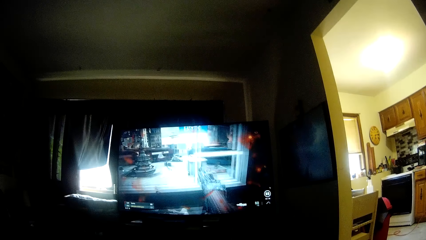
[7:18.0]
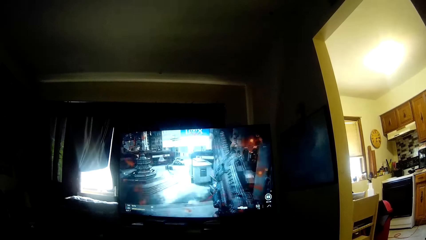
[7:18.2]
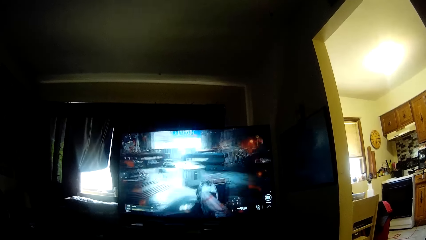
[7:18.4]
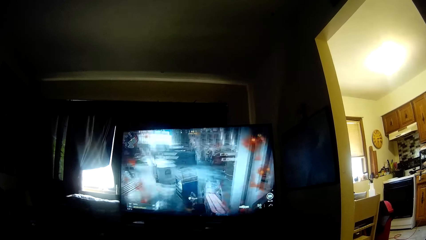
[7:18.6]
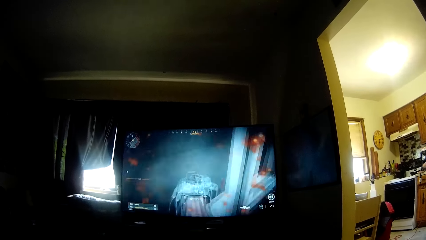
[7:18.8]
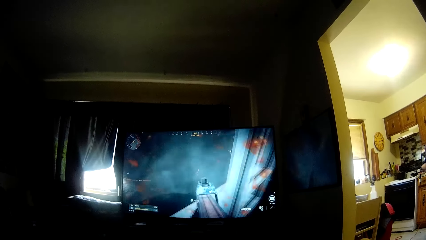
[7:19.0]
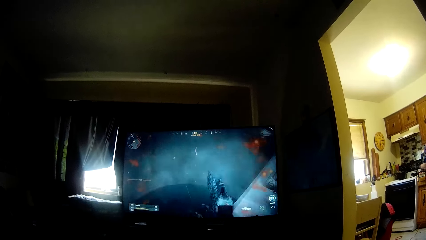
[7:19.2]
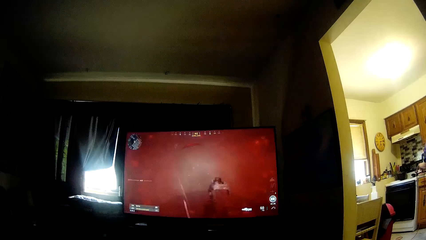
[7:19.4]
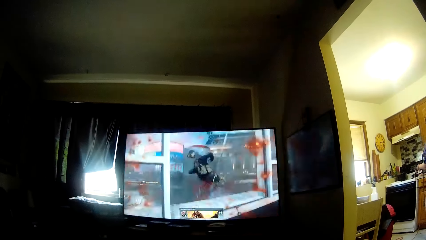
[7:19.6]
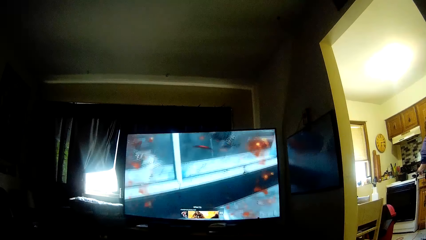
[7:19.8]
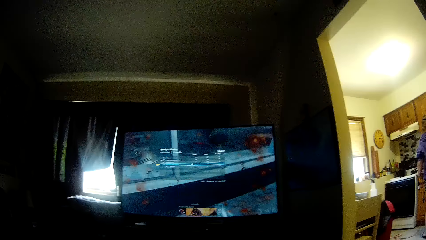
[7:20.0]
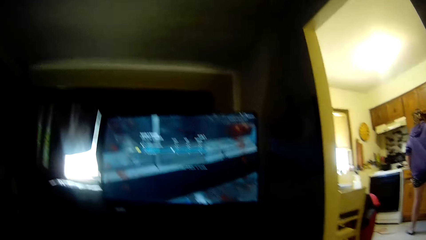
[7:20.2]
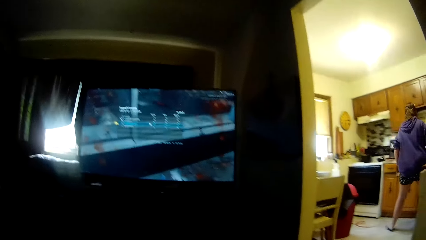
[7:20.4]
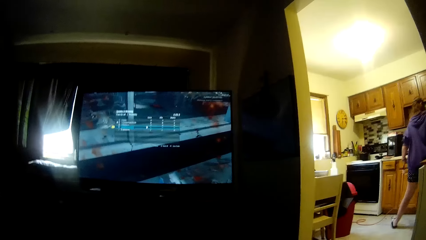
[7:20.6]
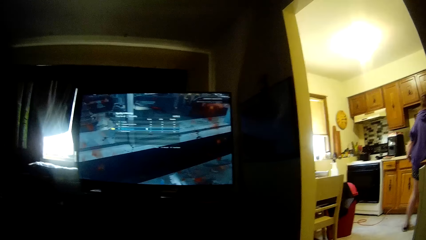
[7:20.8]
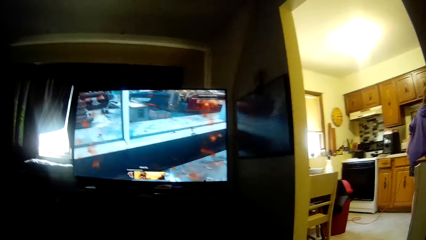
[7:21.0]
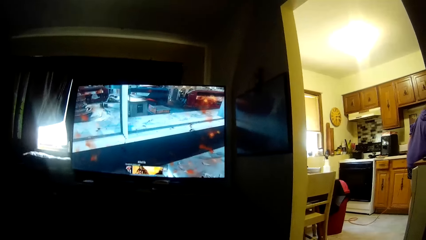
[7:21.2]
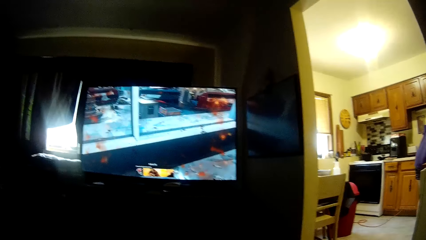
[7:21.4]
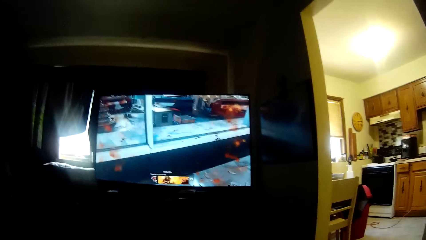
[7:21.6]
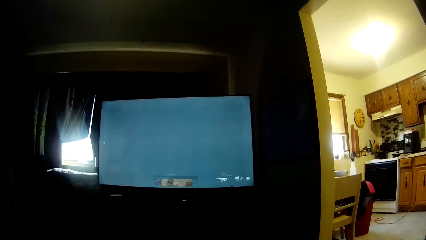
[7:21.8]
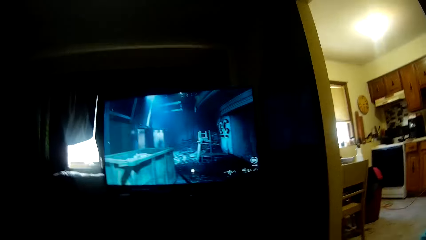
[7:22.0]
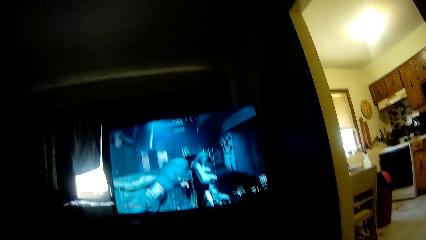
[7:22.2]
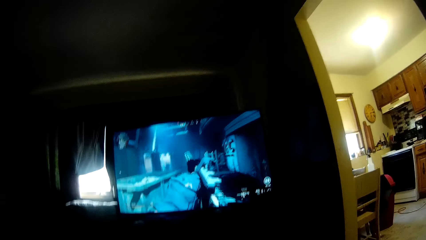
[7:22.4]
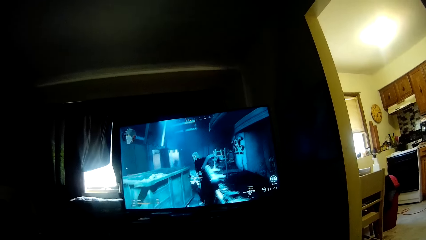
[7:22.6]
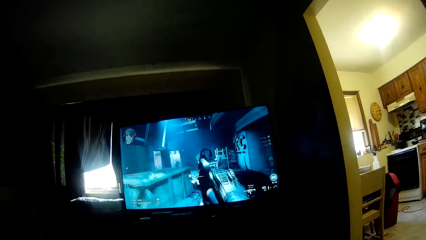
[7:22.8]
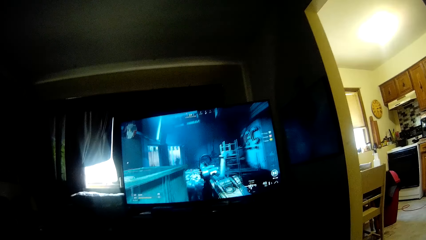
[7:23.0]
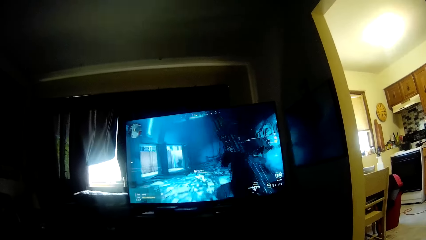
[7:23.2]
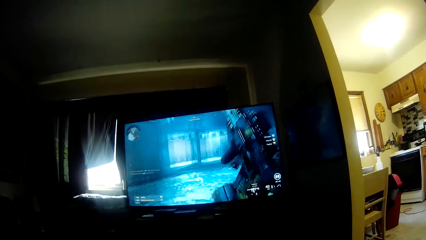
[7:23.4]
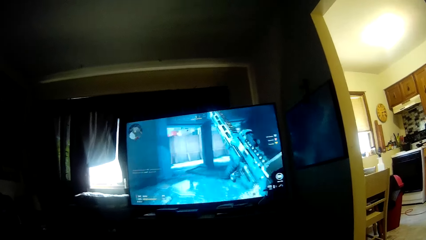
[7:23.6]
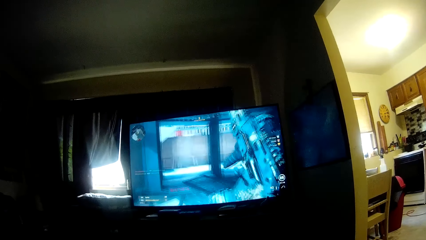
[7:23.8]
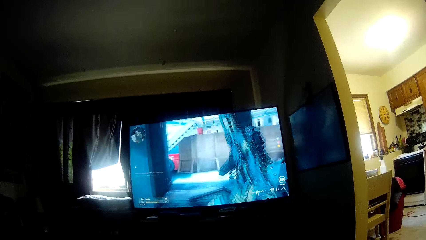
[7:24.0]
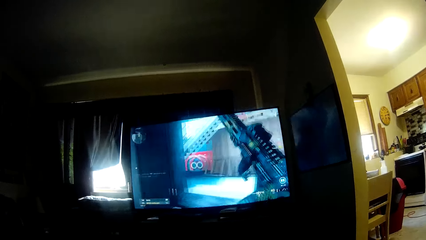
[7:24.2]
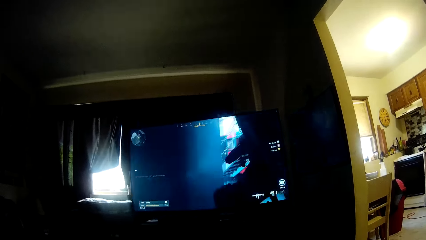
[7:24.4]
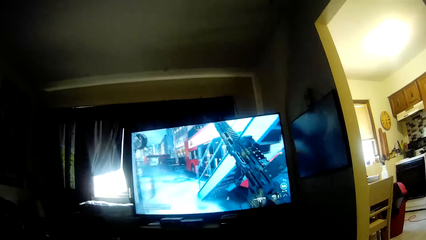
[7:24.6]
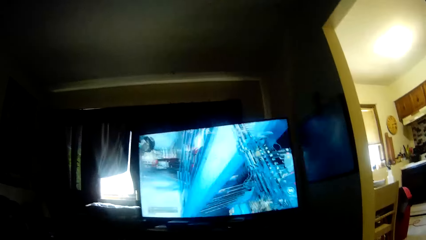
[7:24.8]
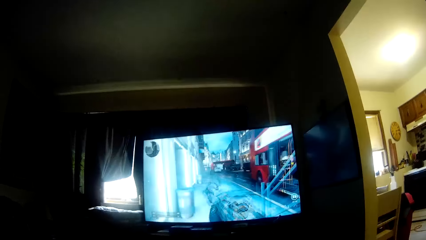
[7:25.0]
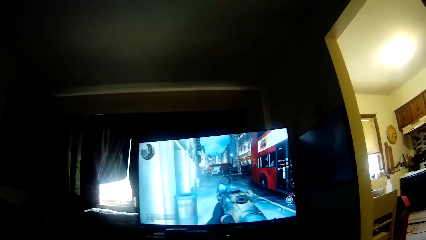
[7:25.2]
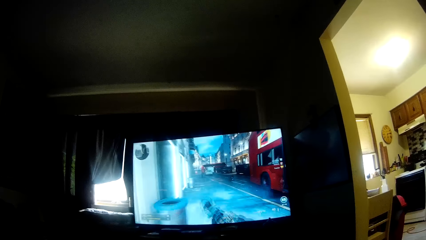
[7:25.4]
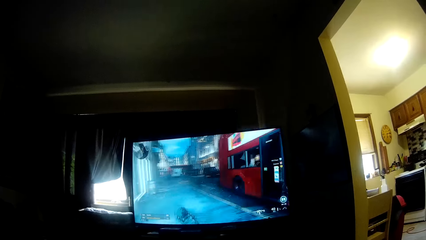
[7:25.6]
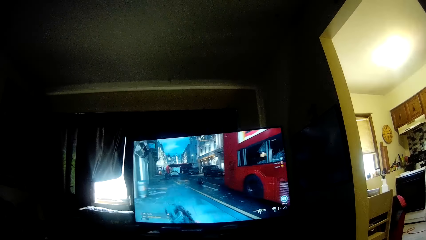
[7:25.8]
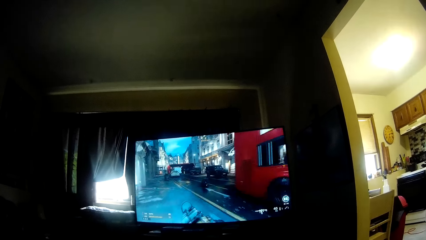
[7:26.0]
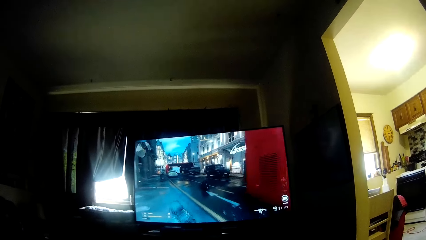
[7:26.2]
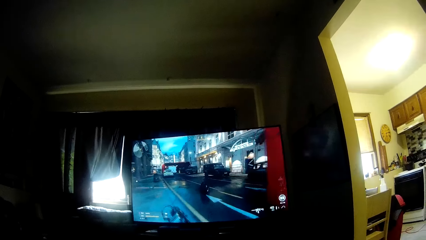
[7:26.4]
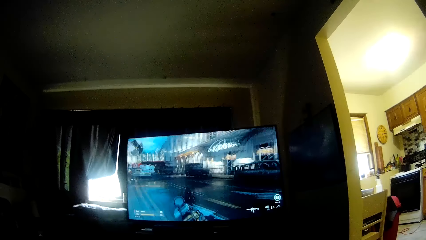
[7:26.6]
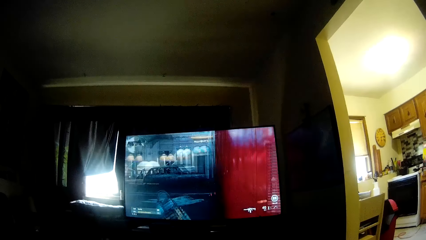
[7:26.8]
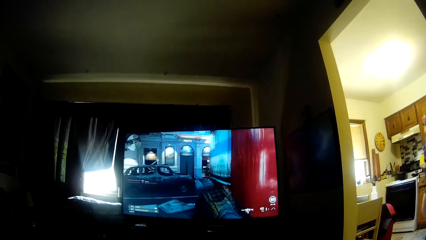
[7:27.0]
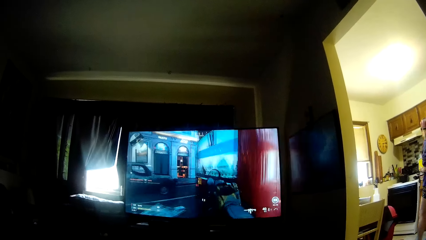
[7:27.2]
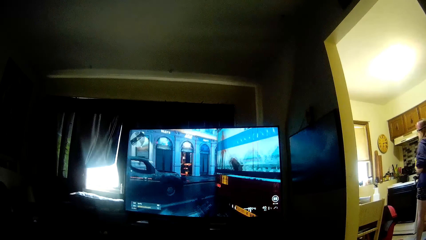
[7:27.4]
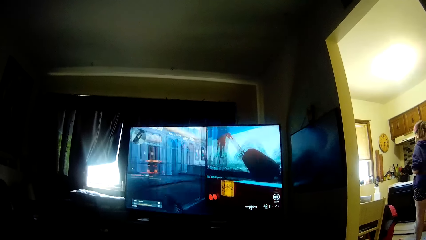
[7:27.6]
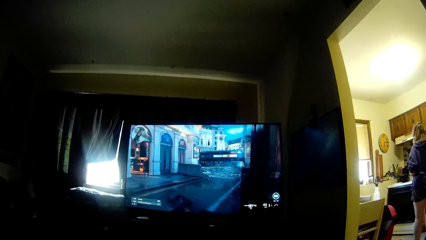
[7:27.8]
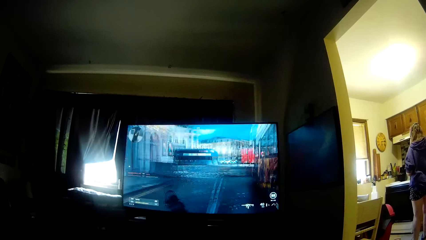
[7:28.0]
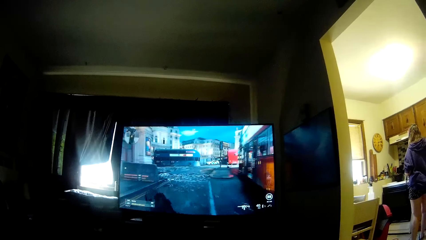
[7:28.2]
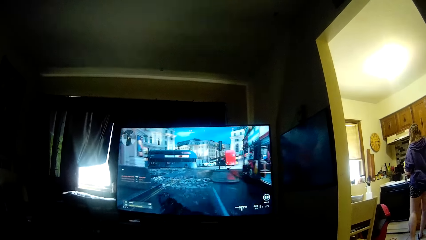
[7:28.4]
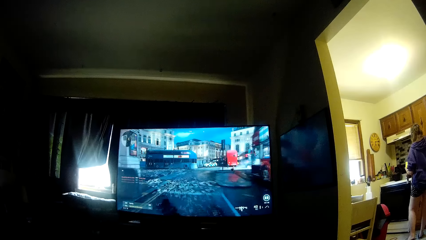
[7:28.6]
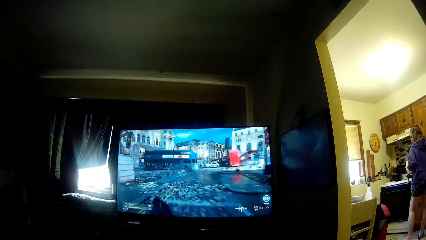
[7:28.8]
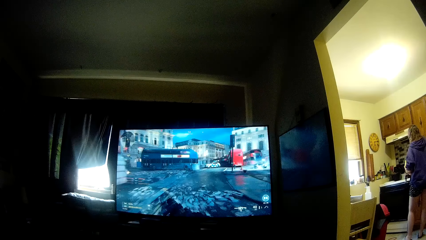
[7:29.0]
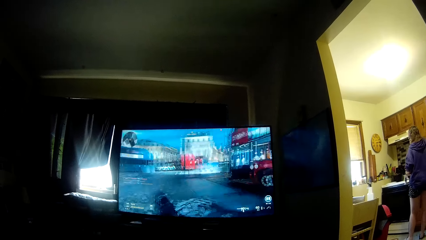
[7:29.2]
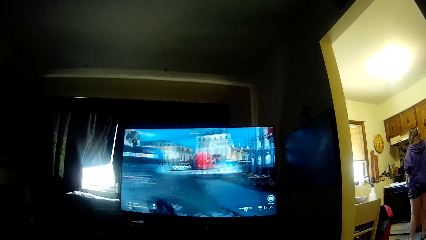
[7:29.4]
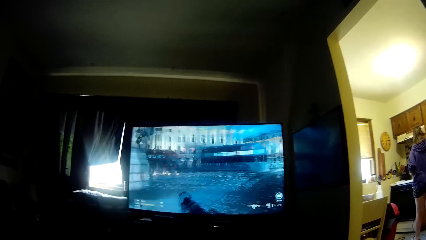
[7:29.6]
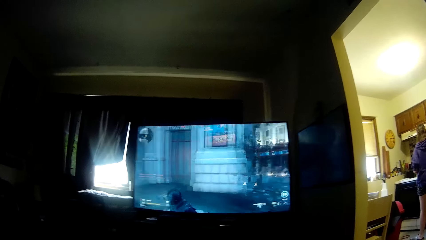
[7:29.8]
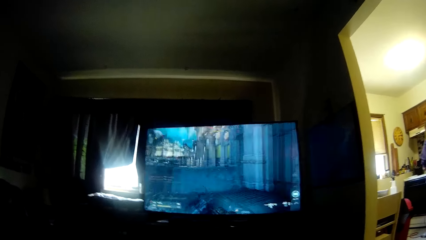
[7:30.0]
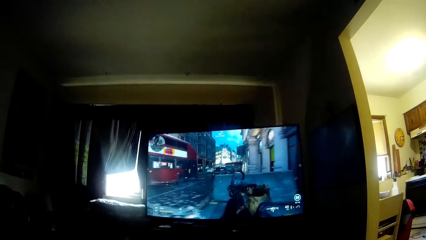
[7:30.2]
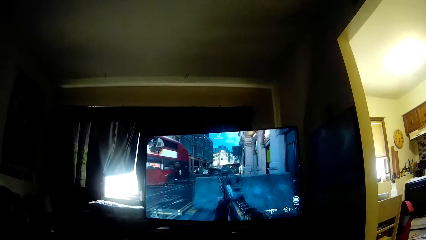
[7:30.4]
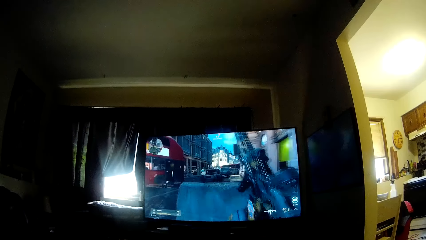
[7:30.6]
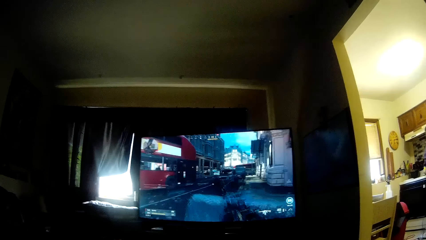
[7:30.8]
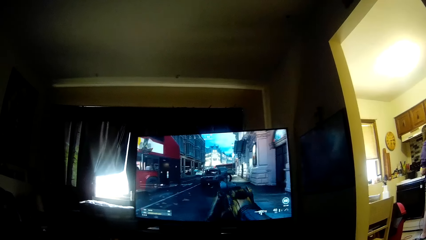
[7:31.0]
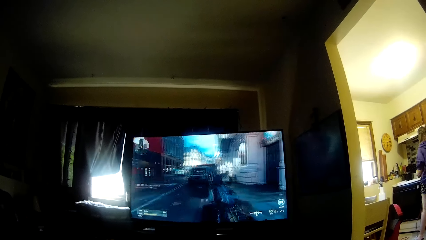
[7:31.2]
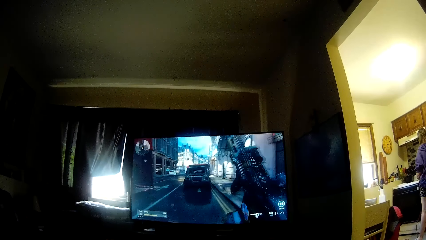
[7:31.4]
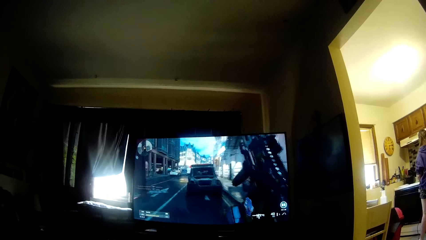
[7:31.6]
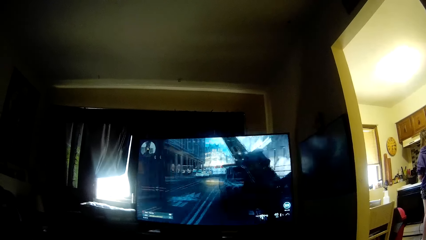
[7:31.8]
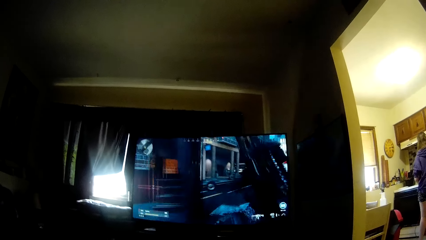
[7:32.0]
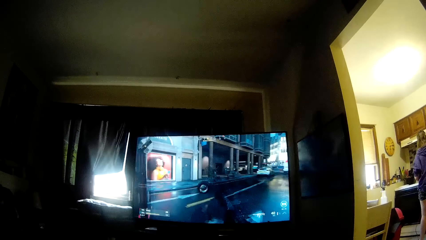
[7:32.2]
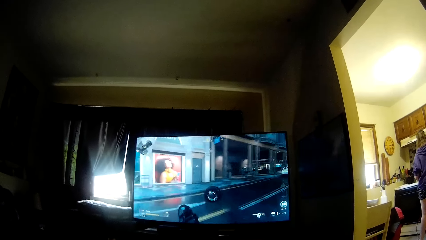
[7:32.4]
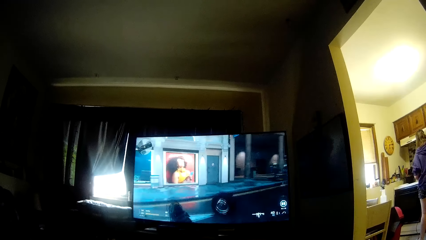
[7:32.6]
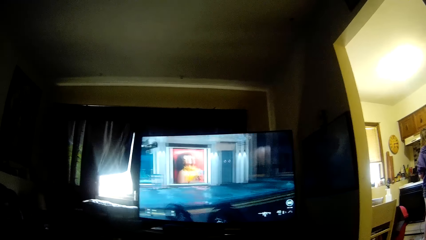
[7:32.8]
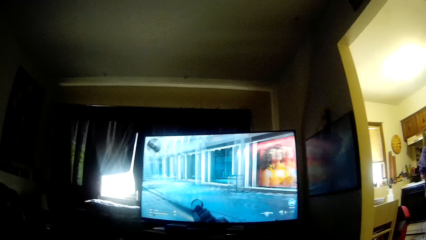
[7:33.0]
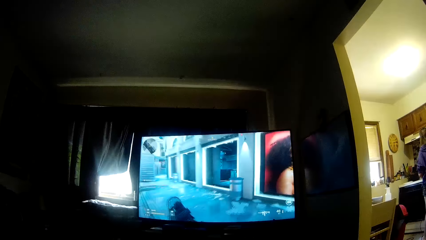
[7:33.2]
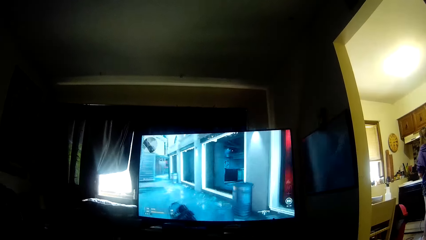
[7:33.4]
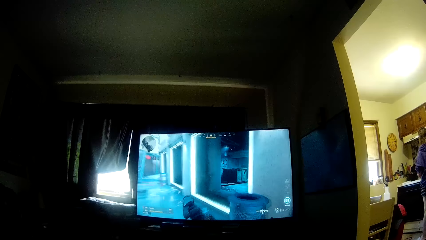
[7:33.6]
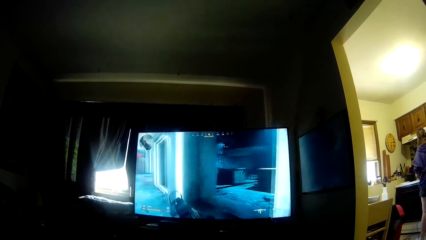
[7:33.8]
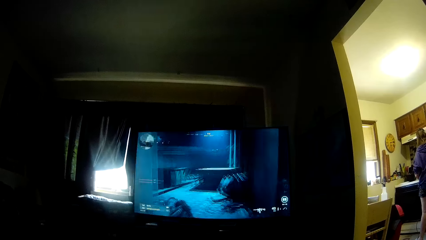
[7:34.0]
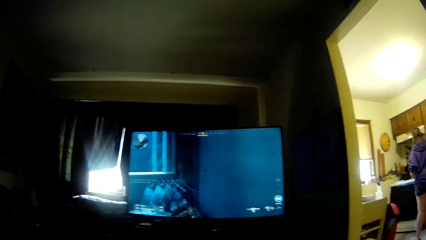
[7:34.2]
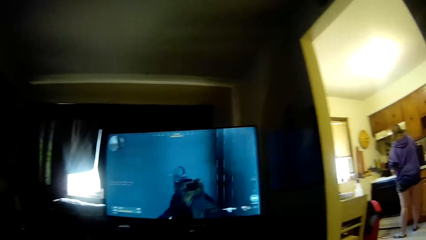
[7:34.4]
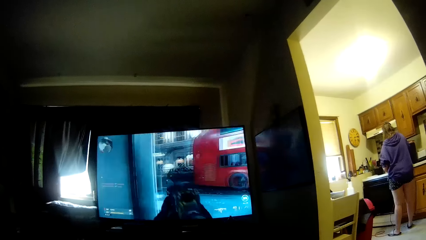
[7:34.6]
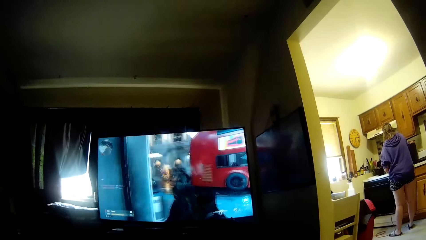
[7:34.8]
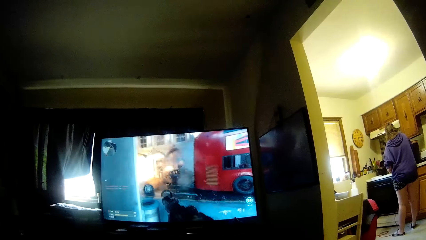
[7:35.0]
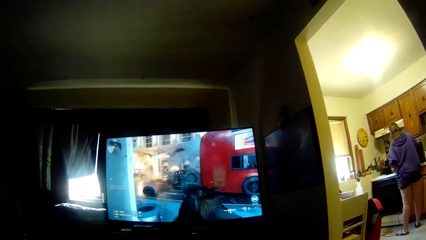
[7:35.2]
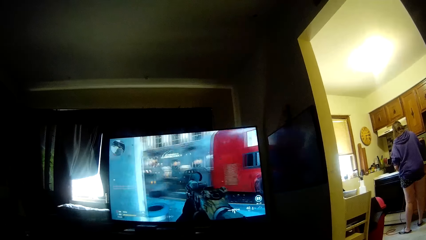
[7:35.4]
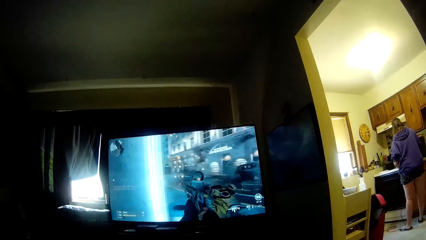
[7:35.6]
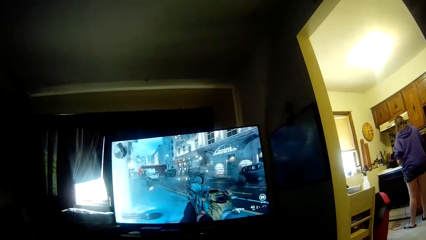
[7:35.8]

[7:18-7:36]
The woman moves with a cable in the hand. The woman picks up a set of plates from the cabinet with her right hand. The camera wearer is playing a video game. The woman moves with the cable in the hand and something. The camera wearer is playing the video game.
